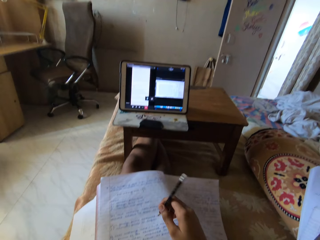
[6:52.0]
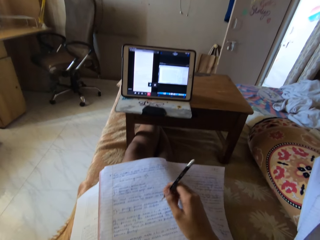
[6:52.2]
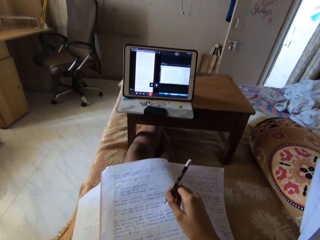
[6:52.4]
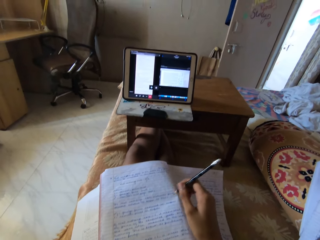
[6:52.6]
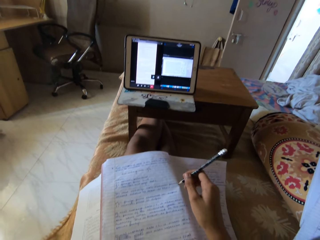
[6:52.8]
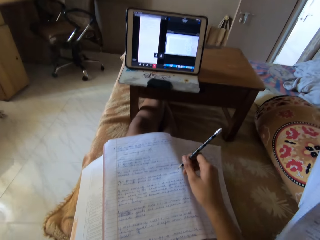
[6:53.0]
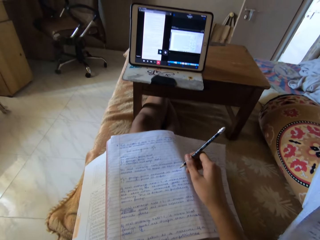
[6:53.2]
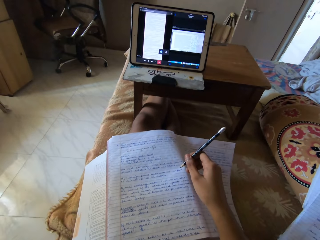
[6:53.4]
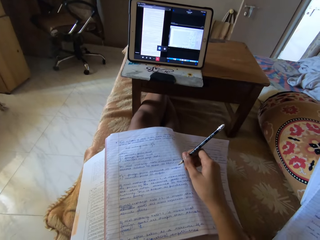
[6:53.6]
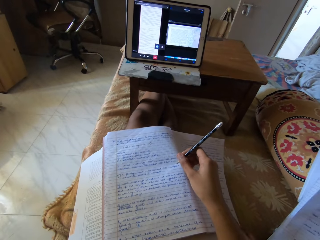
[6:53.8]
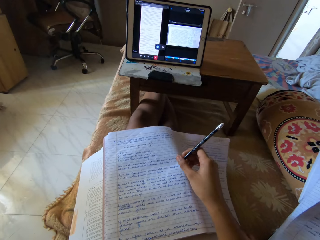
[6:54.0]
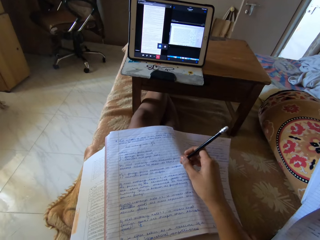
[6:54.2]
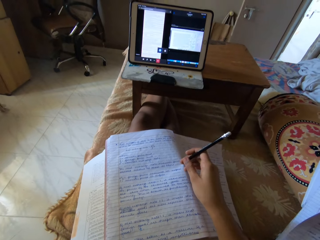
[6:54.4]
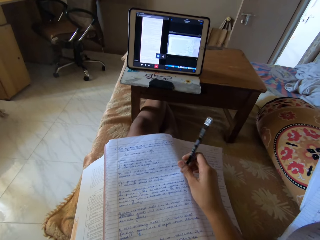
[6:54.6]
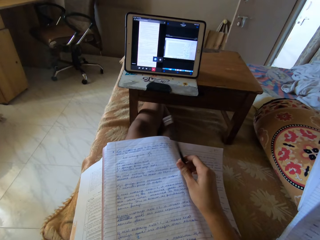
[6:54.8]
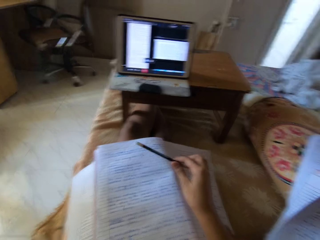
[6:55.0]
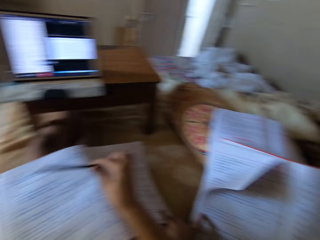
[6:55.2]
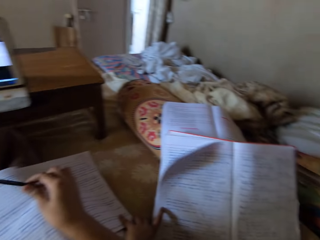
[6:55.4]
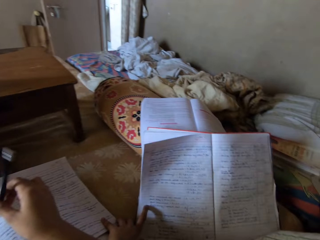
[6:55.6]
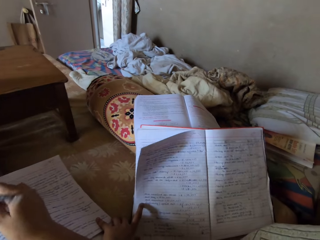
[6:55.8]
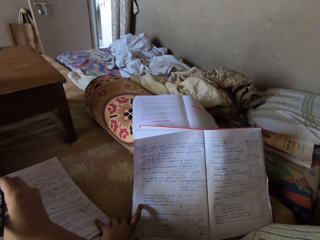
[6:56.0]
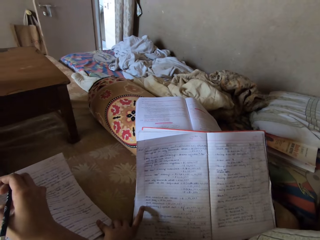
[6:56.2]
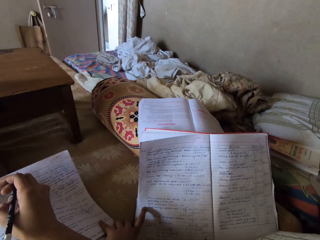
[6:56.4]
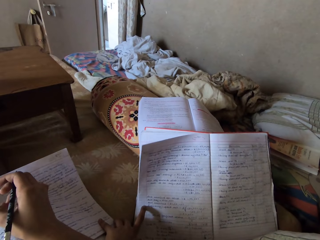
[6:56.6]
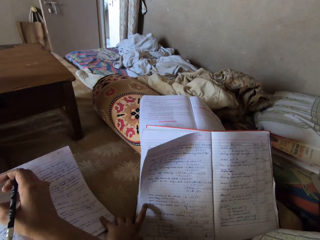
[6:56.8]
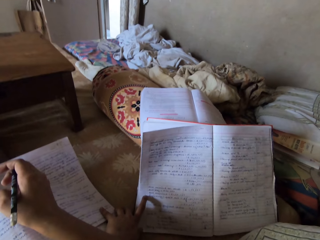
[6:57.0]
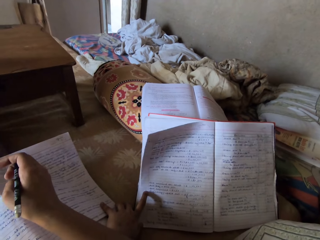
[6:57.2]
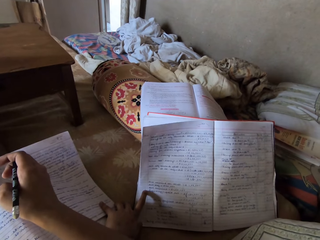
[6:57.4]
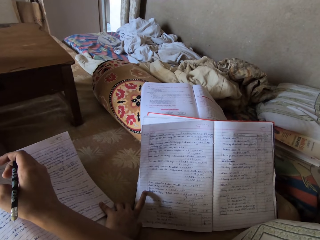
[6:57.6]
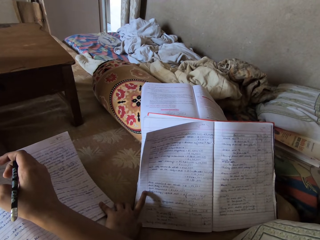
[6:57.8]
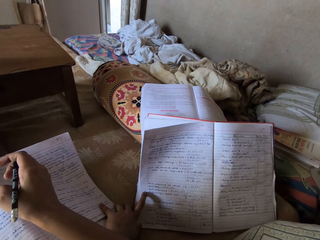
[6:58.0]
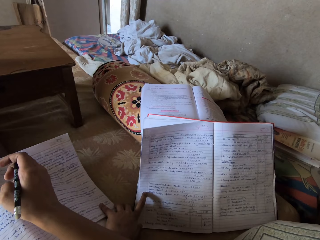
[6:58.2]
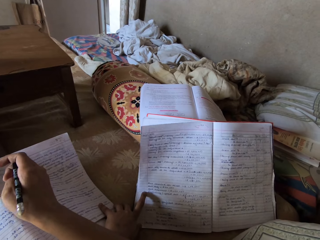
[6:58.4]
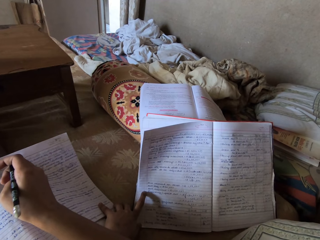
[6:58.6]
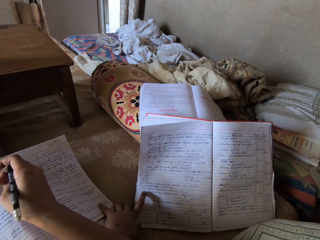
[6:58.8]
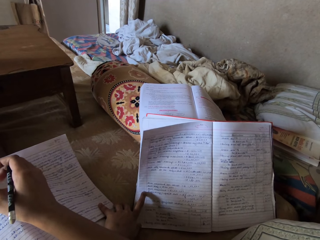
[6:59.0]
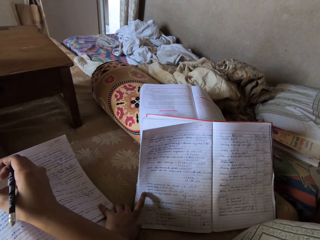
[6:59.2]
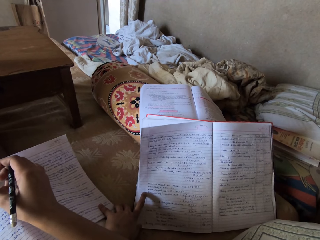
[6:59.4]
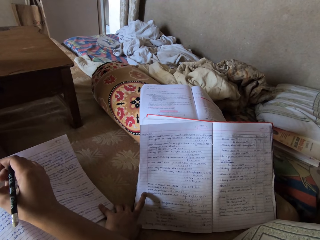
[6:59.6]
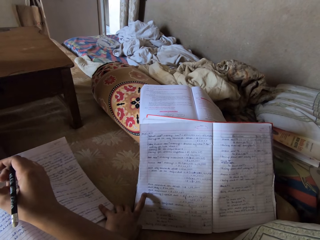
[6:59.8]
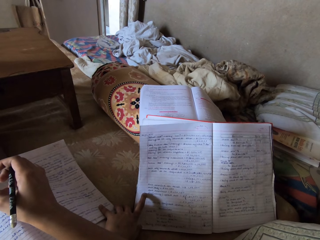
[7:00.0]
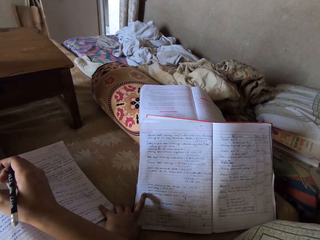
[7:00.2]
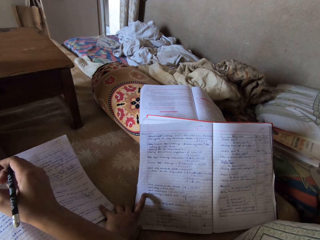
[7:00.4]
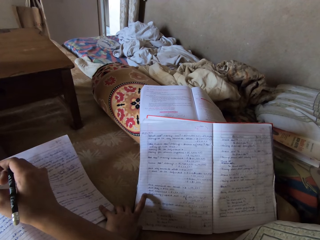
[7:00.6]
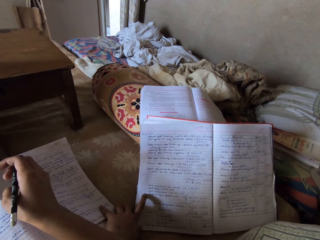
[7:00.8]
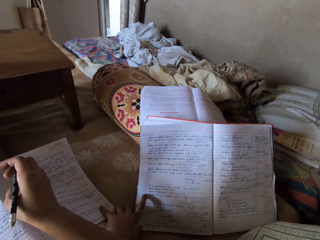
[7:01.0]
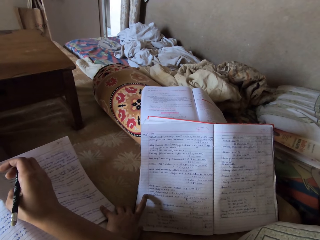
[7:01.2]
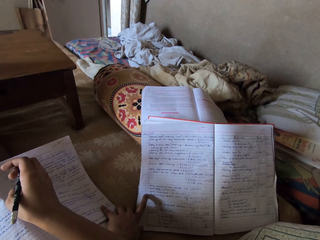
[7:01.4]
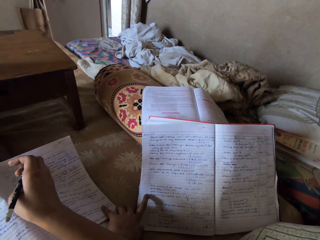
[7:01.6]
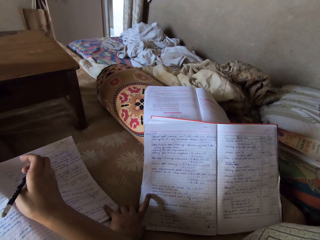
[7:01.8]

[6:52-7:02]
The camera wearer moves the right hand. They handle a pencil. They scratch a finger.

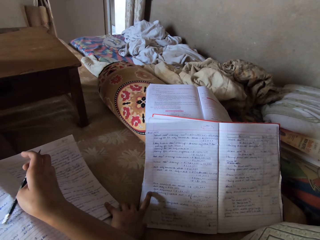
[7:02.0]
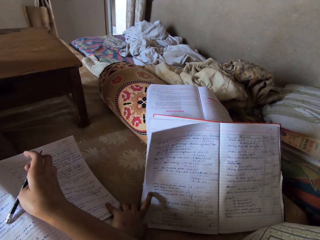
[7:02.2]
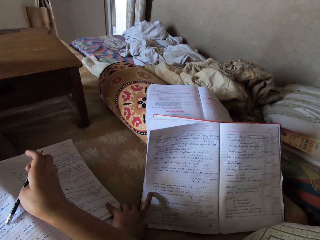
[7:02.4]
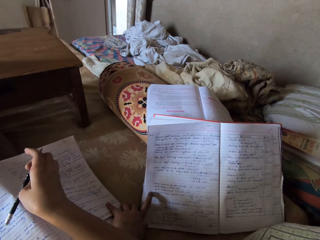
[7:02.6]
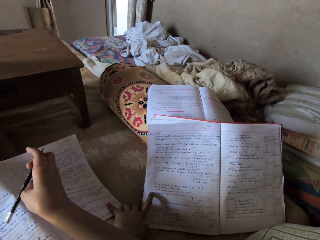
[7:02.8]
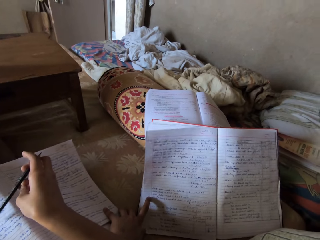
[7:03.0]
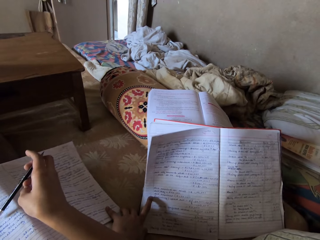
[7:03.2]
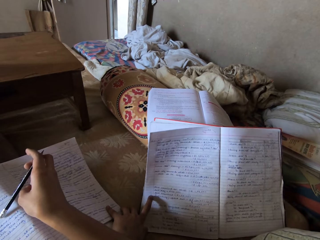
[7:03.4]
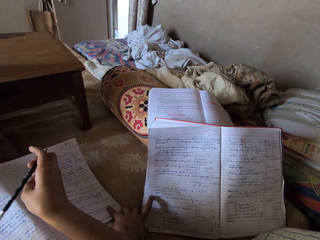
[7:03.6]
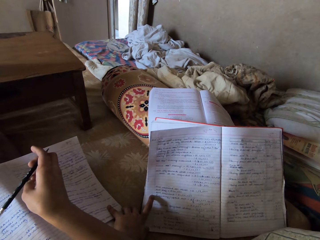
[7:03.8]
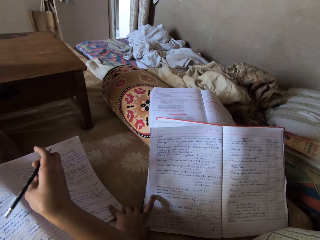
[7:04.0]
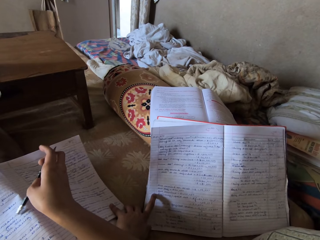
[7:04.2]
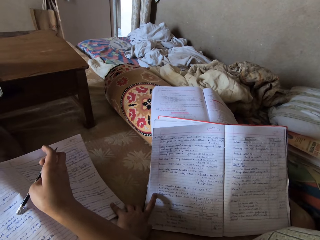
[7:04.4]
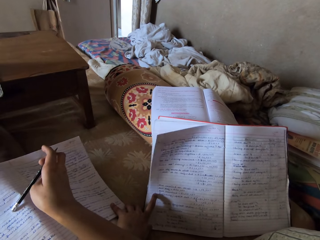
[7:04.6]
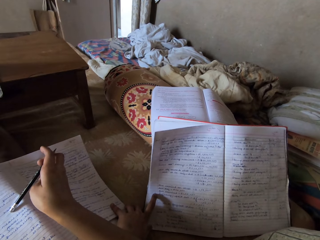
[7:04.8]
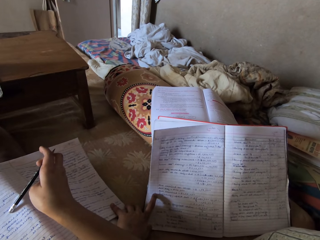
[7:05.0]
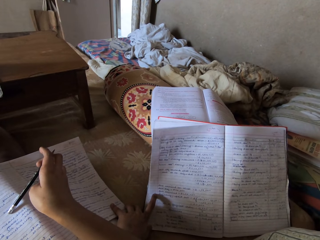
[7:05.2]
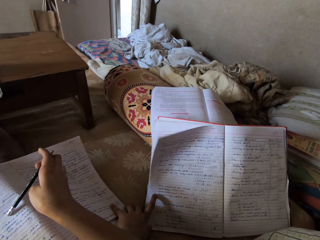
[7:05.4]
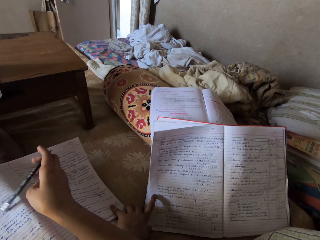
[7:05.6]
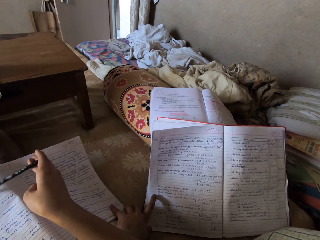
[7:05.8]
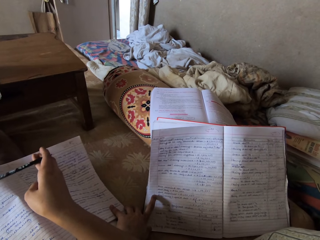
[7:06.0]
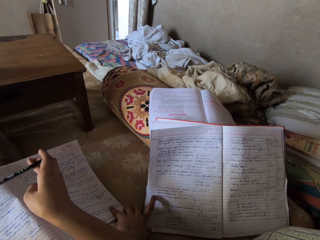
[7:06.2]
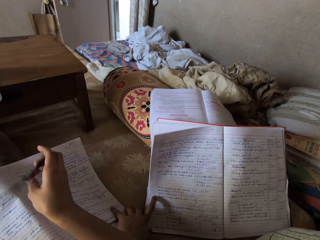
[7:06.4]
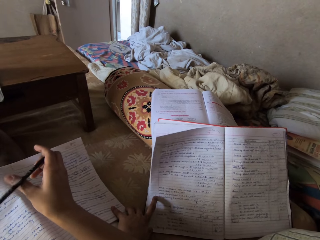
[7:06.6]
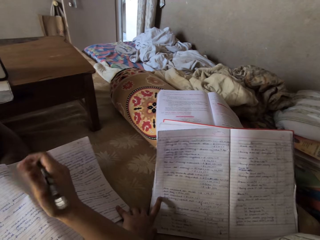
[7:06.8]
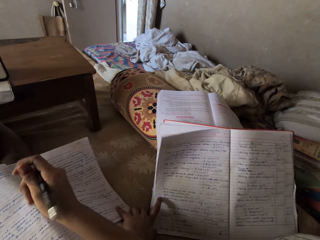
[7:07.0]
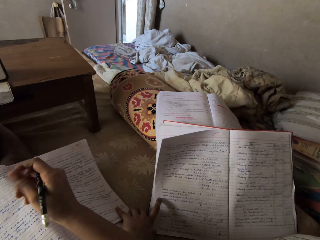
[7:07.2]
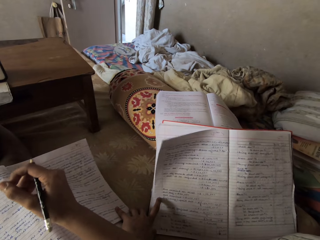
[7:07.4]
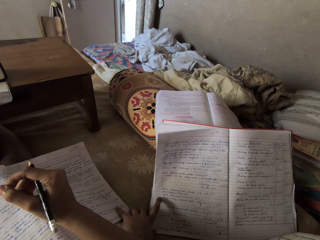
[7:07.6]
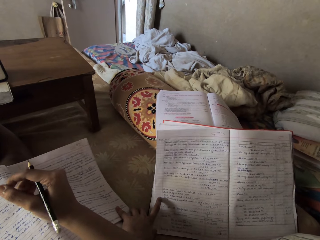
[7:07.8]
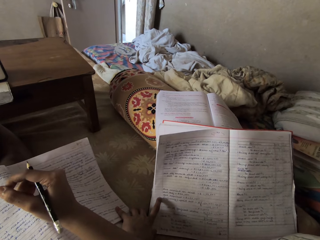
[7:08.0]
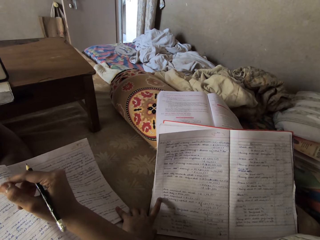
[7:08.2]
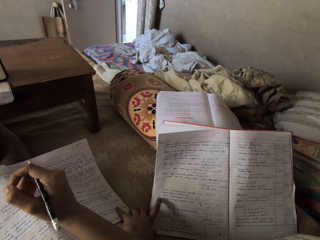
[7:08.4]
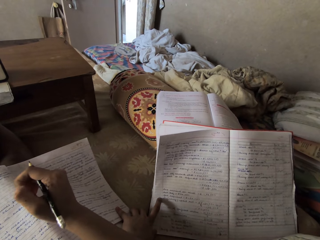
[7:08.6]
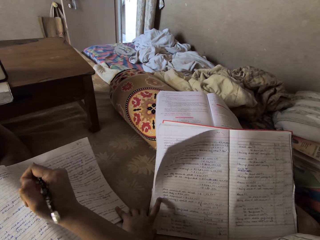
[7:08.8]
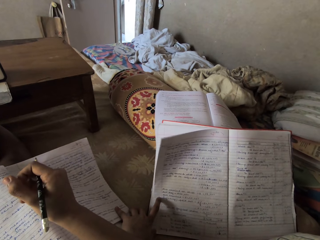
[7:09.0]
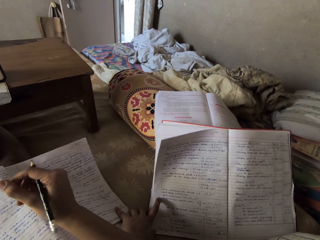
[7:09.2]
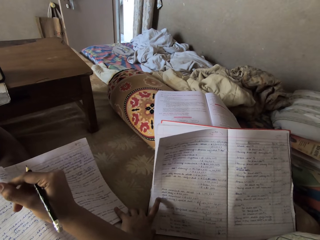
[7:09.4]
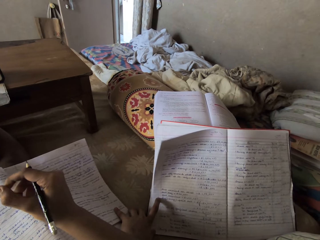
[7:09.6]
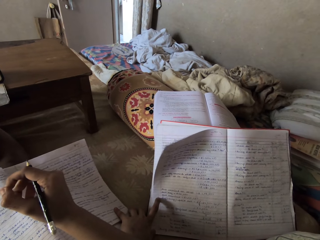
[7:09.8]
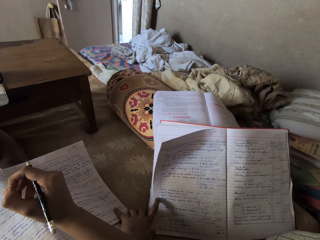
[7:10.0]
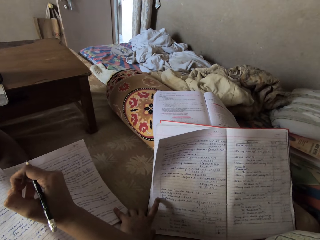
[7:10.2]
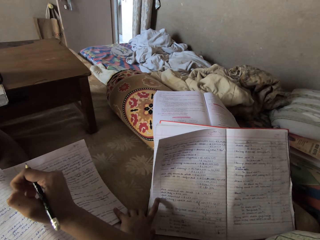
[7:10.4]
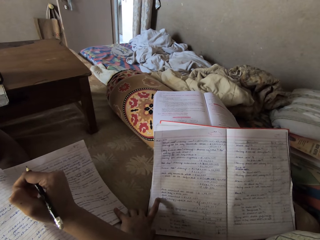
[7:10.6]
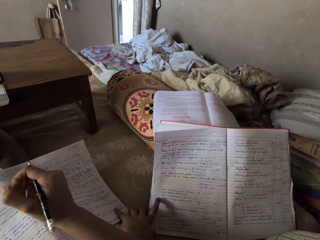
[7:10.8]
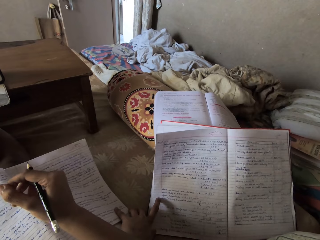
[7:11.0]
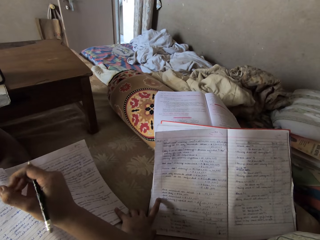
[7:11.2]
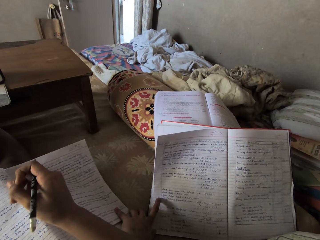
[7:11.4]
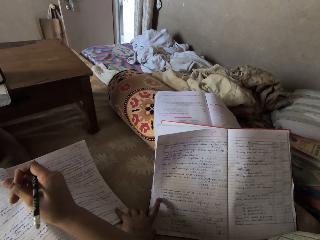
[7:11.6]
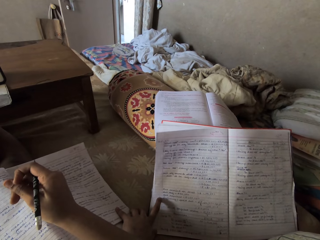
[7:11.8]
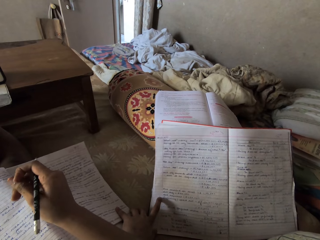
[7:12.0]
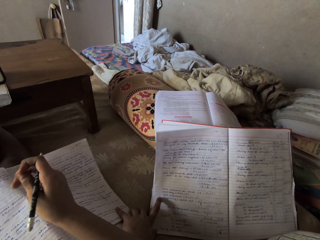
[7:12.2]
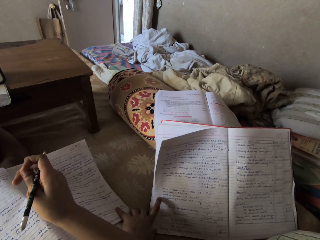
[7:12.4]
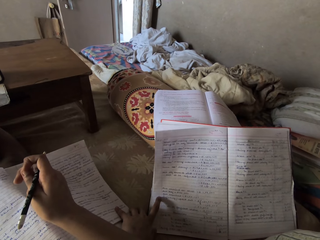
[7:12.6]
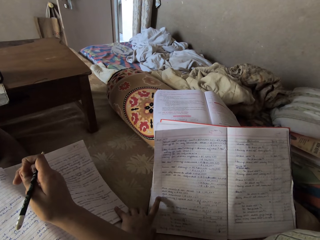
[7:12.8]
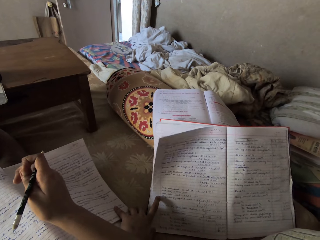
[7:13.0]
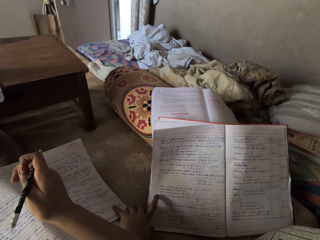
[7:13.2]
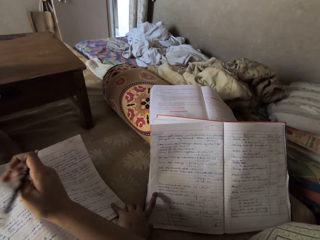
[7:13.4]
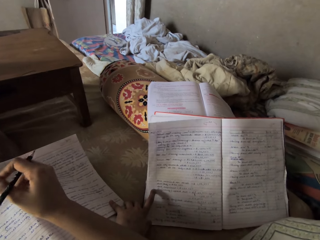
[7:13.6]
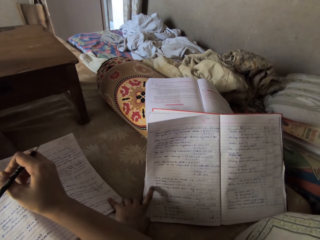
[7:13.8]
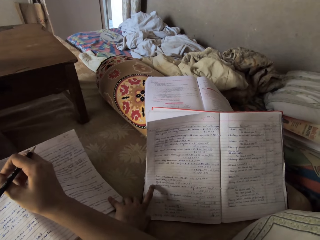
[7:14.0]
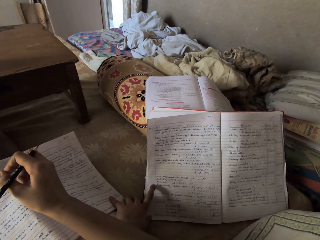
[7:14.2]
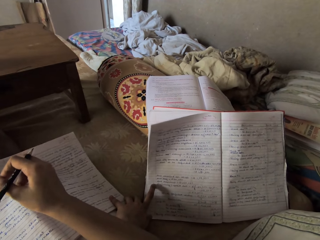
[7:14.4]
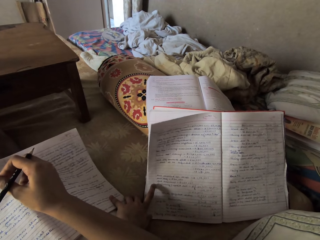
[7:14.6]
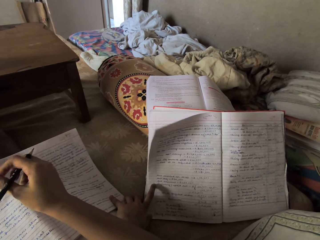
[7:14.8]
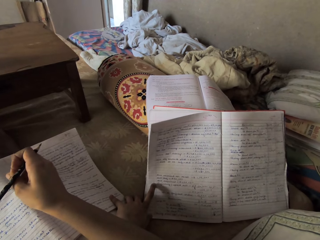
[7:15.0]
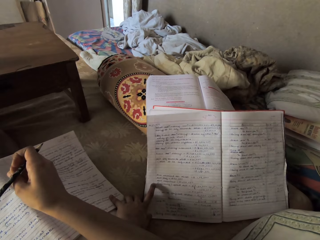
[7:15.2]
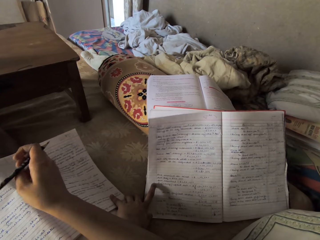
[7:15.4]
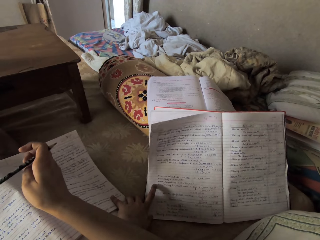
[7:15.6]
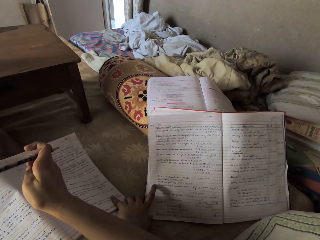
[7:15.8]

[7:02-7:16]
The camera wearer drops a pencil on a book. They scratch a finger. They move the pencil. They move the pencil again. They scratch a finger. They scratch a finger again.
